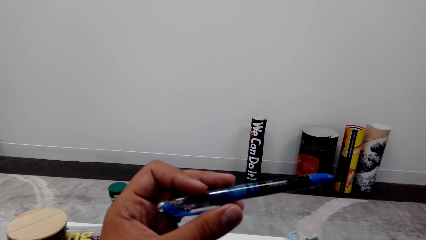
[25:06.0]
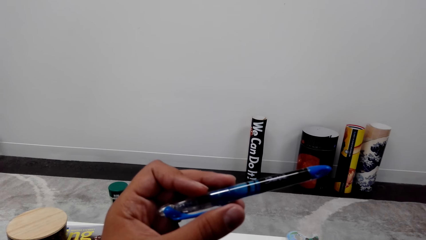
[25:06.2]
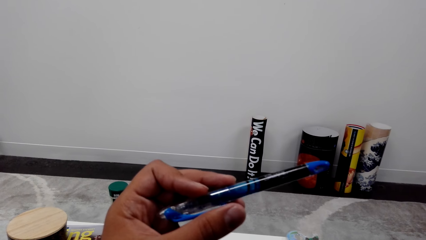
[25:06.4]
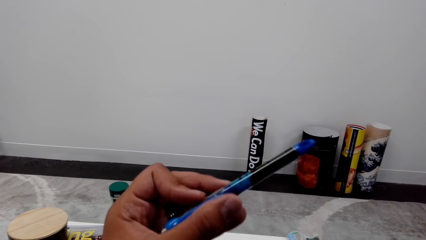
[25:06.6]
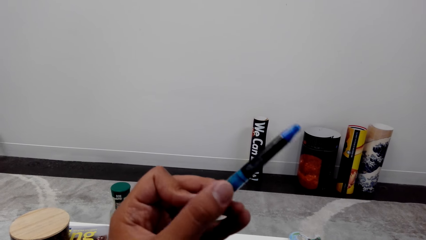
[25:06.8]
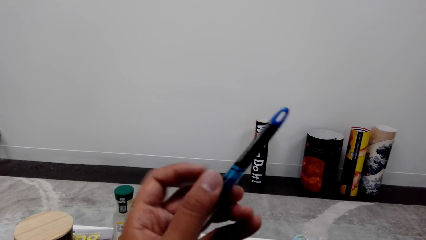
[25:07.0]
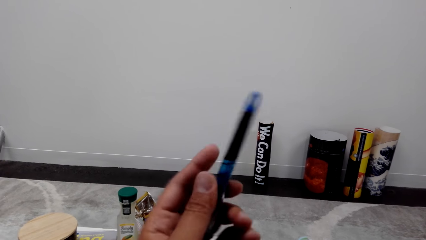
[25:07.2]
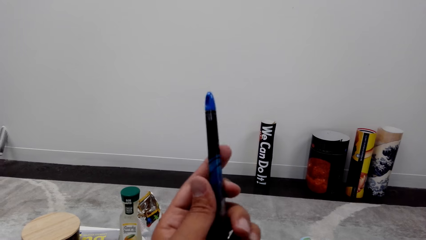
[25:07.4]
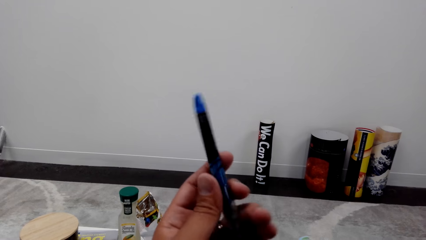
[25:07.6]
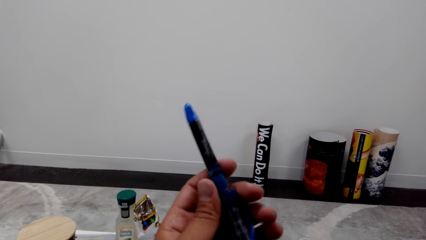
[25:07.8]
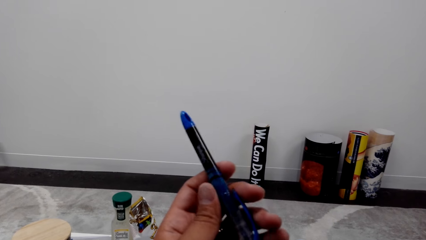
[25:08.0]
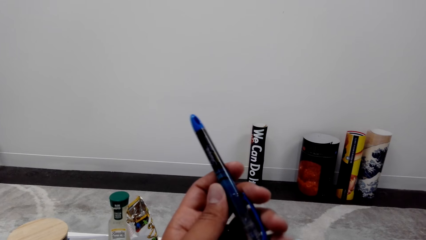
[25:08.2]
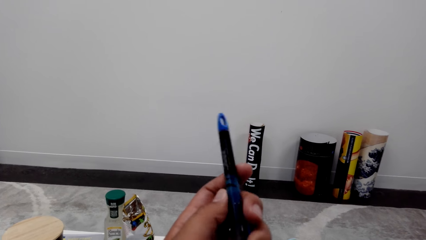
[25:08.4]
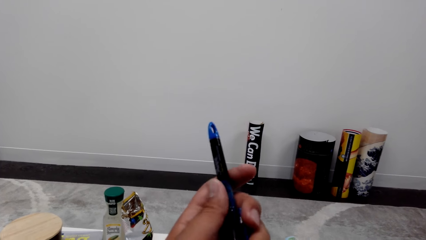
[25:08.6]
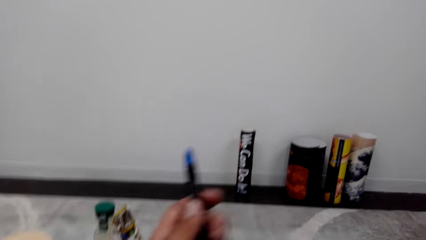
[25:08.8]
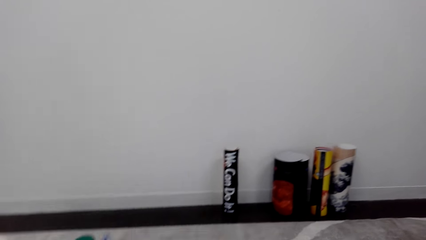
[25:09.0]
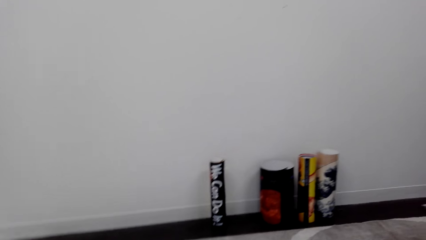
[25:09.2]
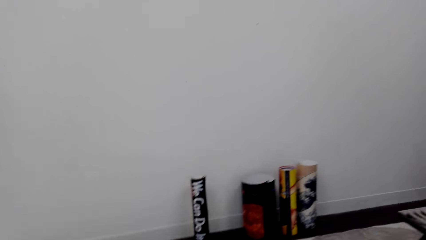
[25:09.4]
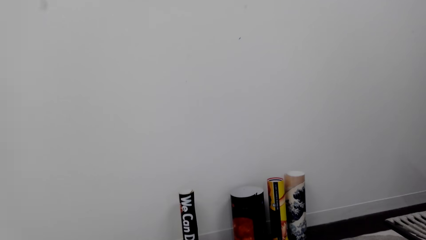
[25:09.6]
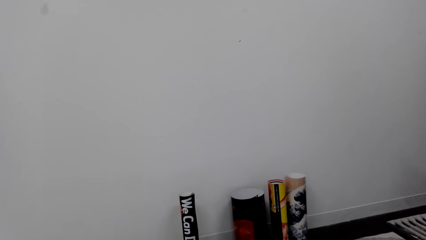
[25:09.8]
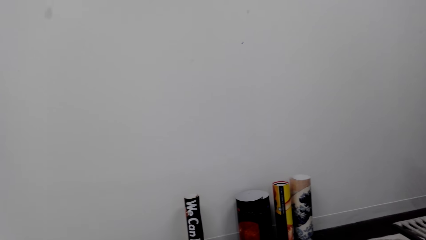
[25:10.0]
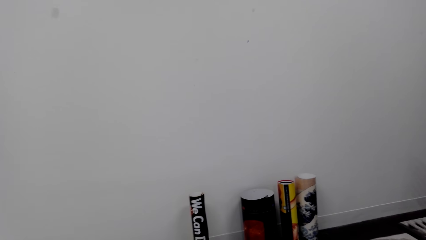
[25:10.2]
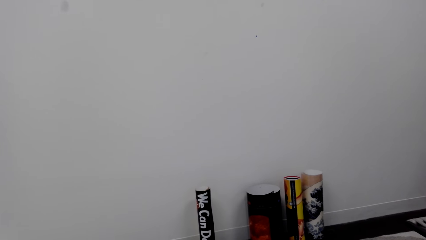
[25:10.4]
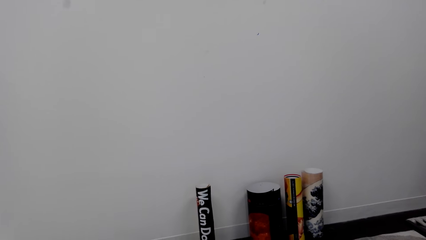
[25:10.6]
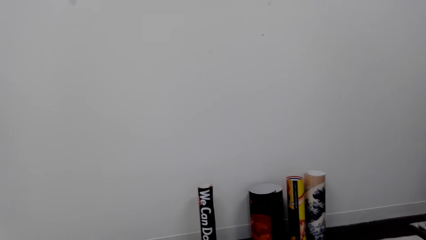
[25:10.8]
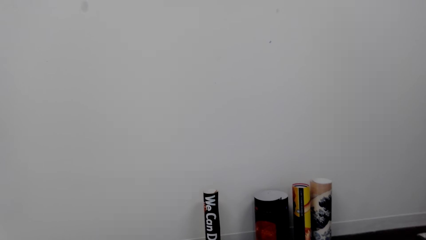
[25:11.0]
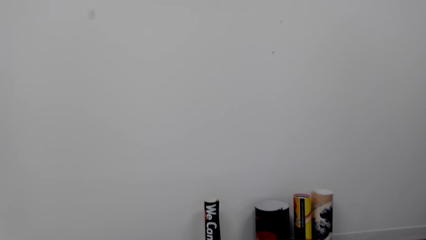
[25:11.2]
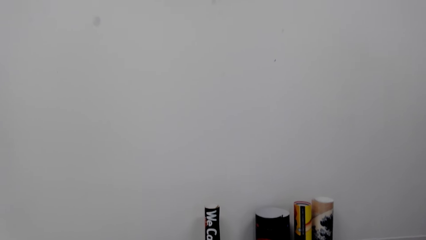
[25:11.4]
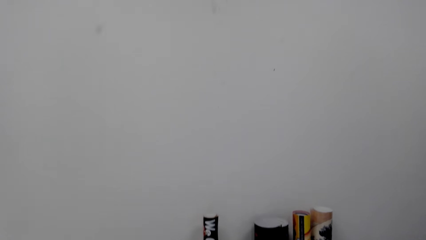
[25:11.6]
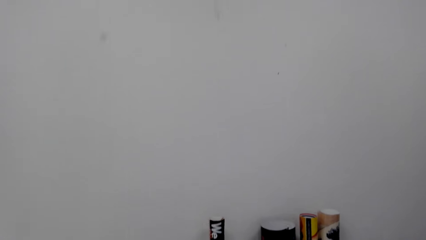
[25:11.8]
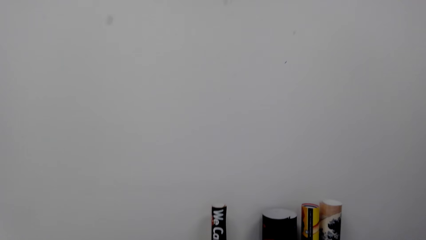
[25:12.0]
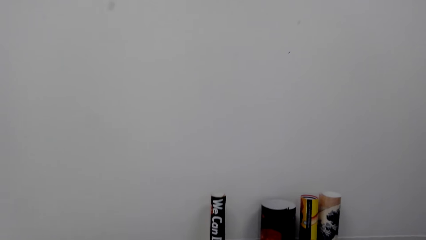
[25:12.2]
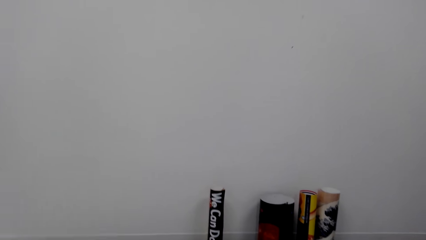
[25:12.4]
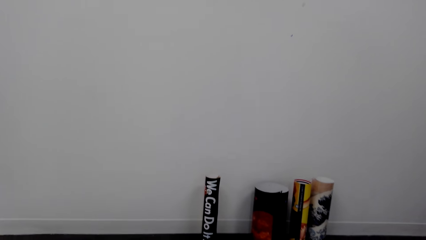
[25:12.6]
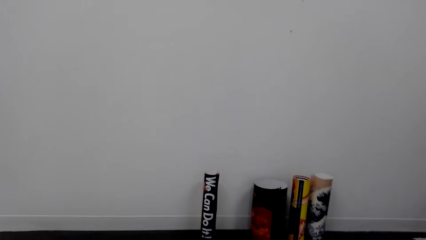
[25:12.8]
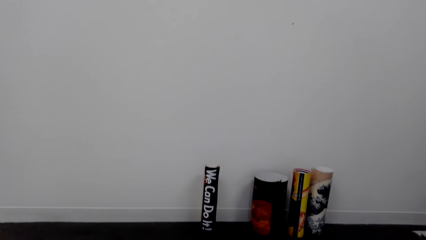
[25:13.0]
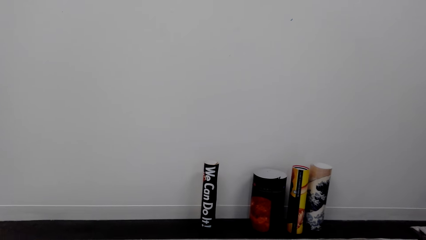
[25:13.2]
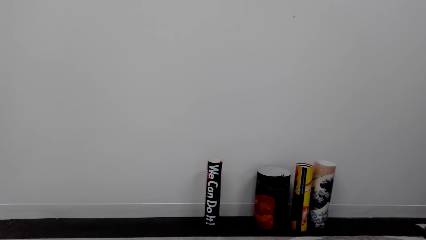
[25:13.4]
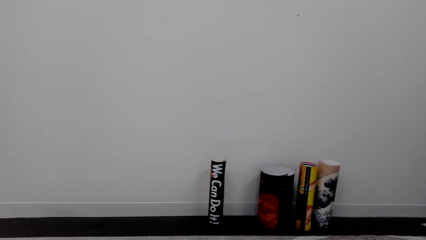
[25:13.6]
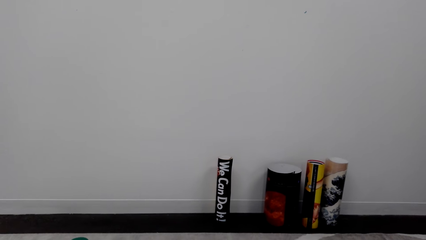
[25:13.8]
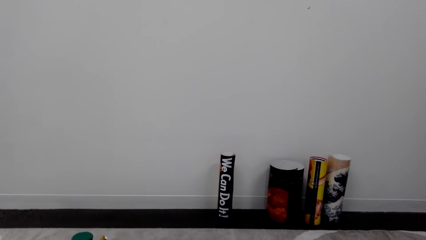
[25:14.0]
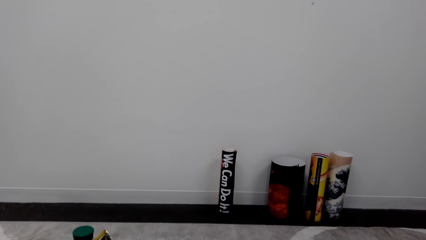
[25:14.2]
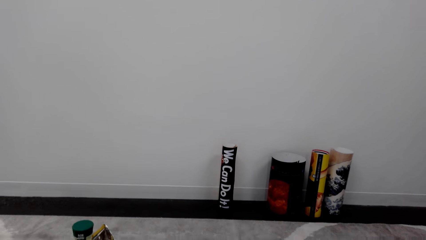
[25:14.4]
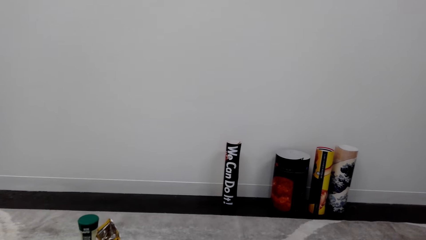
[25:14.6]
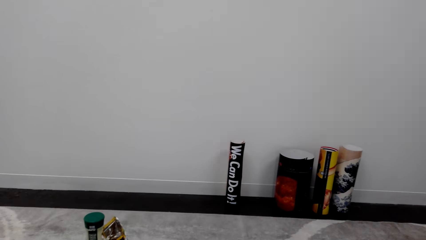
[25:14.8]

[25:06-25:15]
The camera wearer rotates the pen in the right hand. They look around.

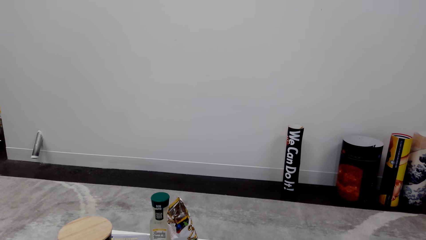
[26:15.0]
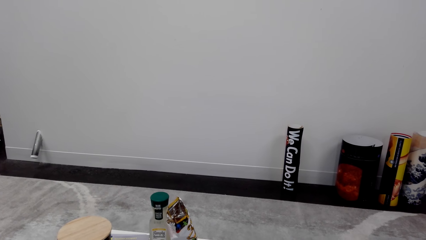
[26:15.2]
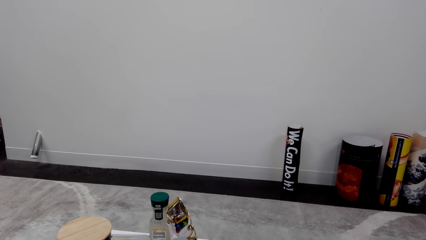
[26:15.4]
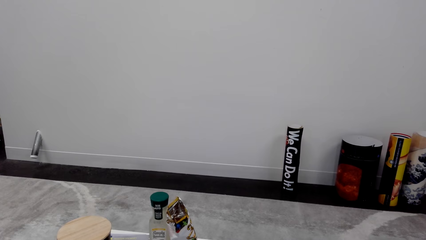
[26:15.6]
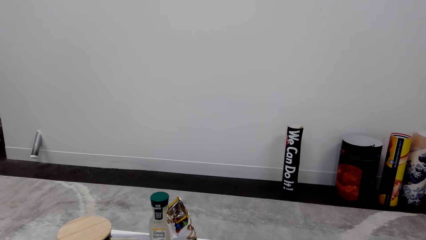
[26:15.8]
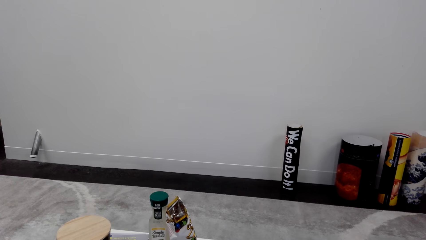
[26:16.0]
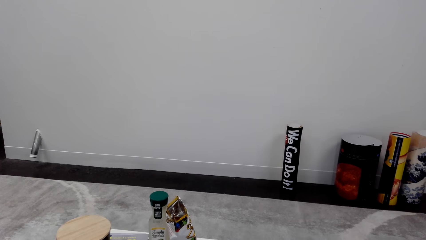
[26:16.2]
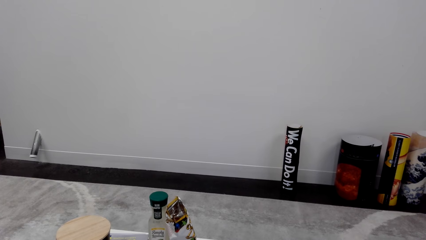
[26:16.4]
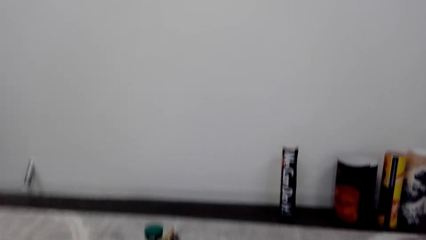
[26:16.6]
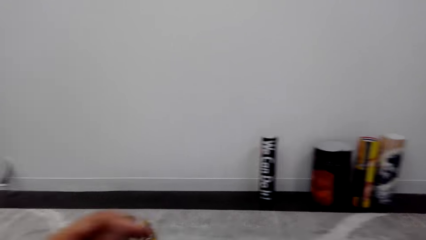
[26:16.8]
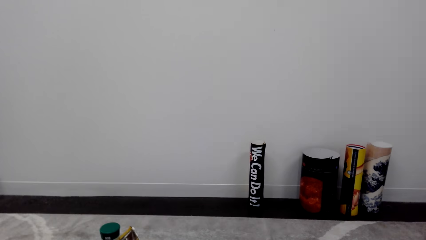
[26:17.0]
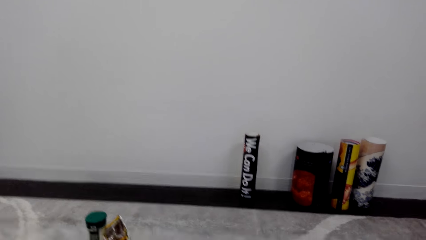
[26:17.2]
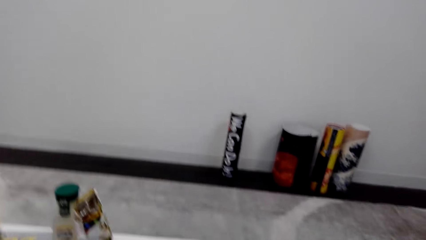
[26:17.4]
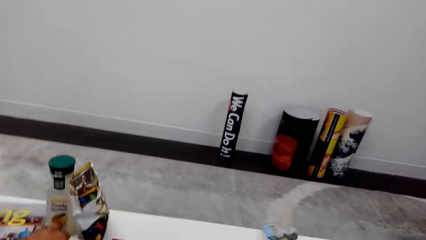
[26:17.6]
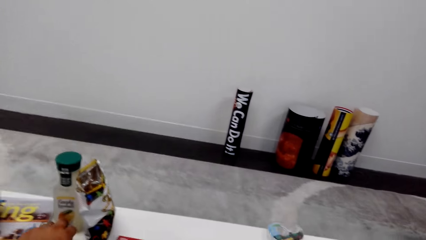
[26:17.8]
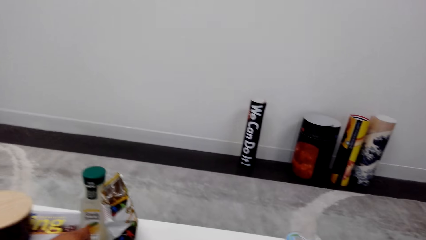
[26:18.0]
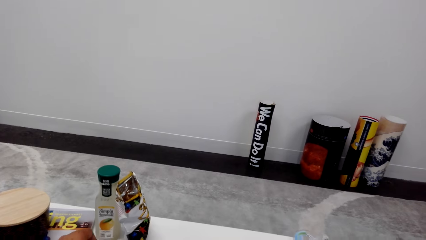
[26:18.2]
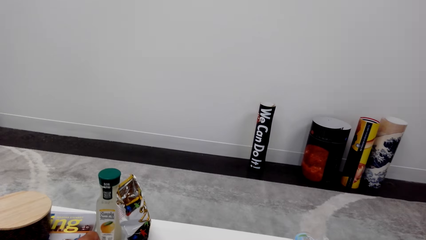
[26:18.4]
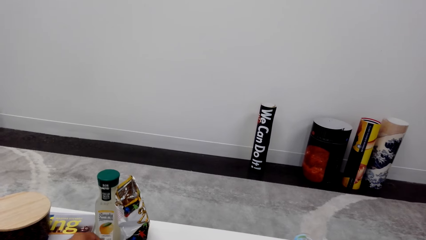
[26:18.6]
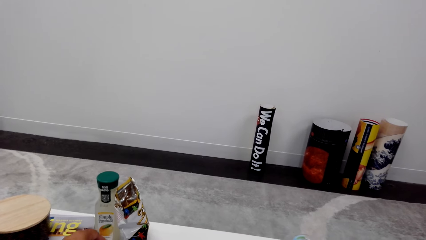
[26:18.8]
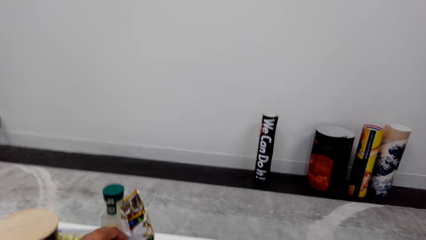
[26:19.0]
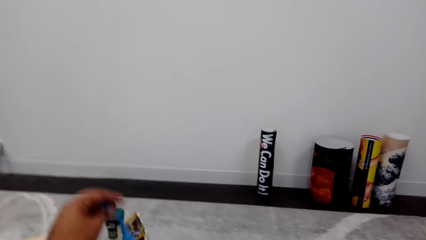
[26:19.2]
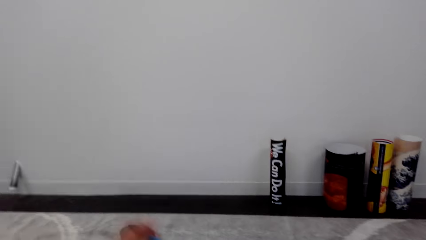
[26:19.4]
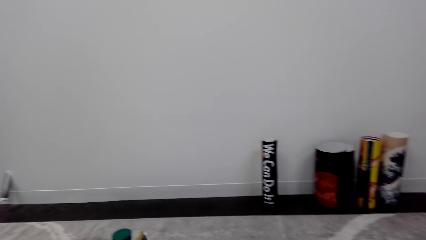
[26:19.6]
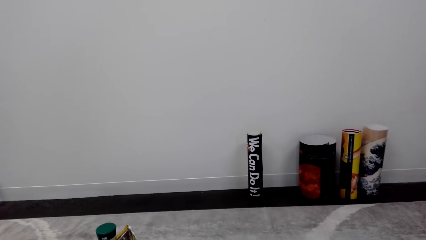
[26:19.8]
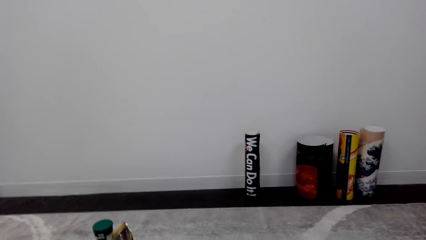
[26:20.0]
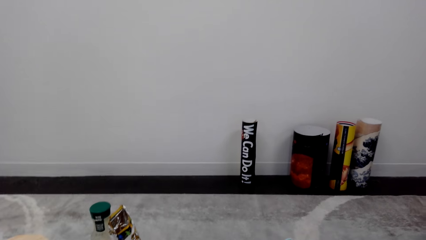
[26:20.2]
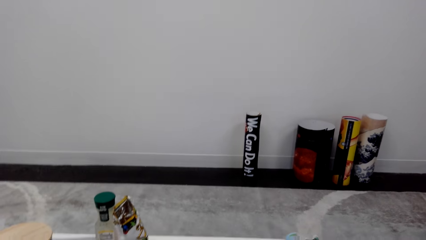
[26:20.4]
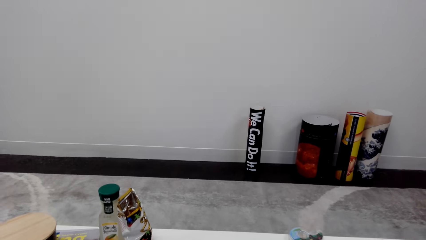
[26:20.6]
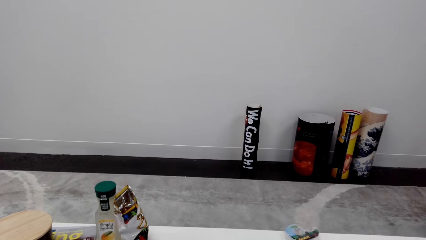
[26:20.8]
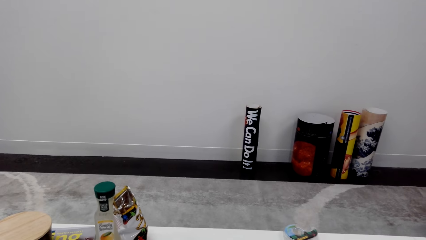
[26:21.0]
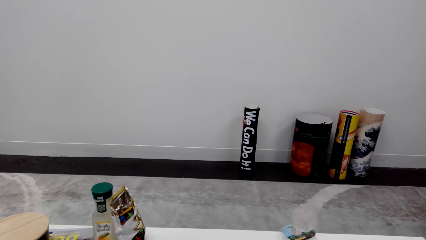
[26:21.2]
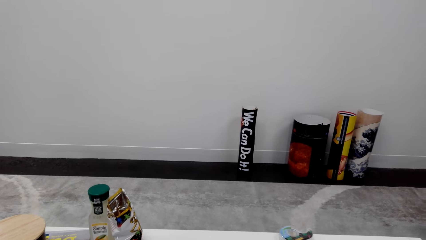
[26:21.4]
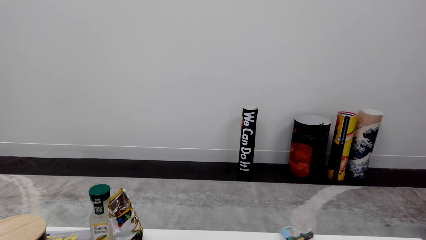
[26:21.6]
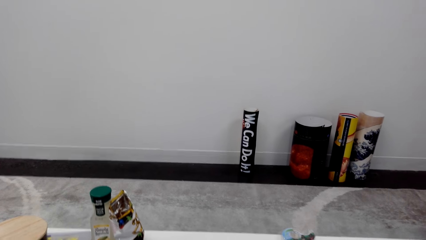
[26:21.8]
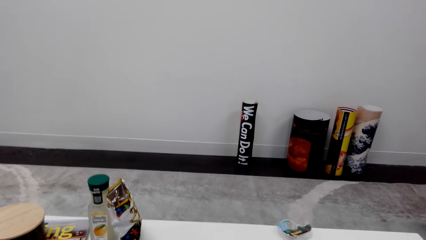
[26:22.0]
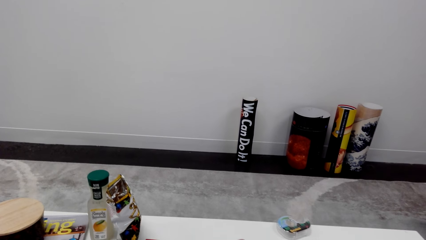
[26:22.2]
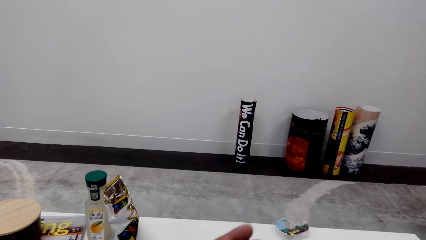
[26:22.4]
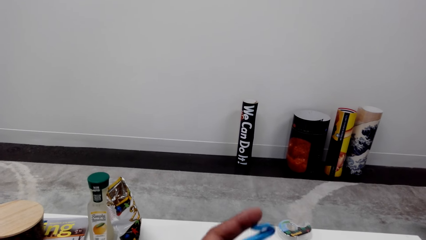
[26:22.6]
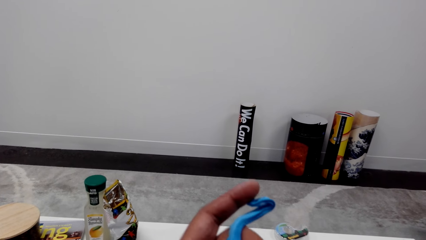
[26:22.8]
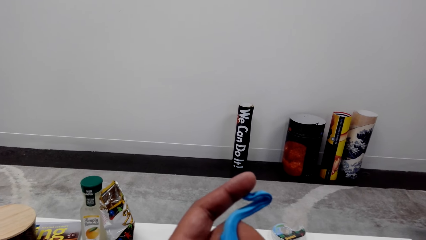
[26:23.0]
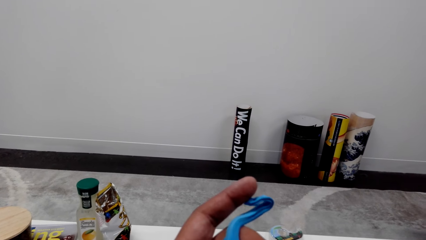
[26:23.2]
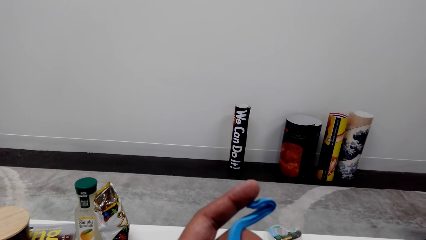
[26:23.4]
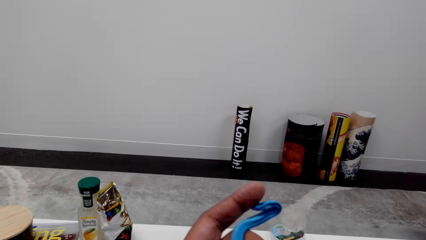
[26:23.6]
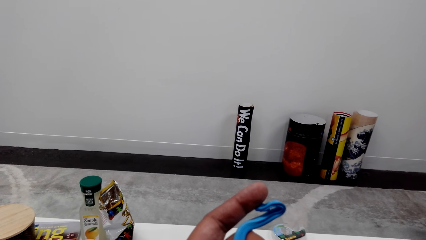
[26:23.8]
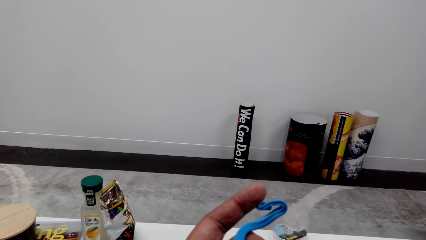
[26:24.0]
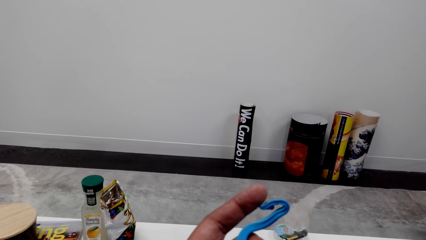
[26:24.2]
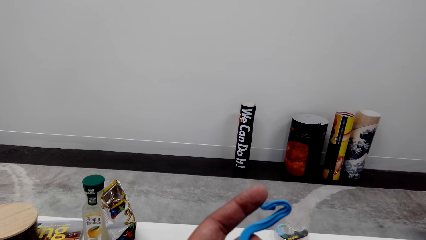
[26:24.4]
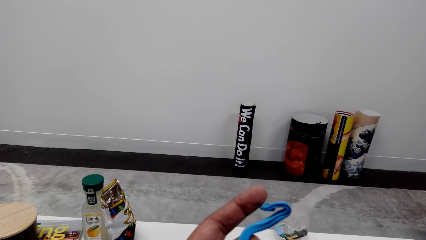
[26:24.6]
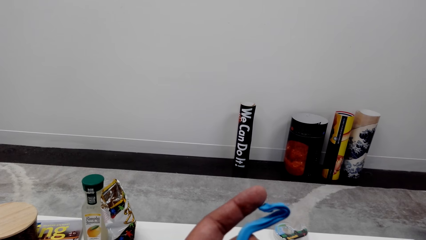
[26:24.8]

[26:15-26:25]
The camera wearer does something. They look at an object in the left hand. They hold a plastic.
